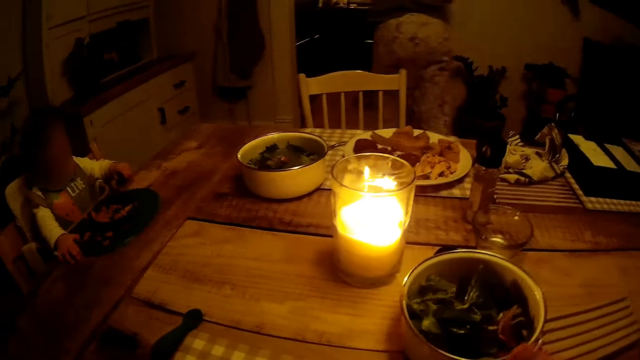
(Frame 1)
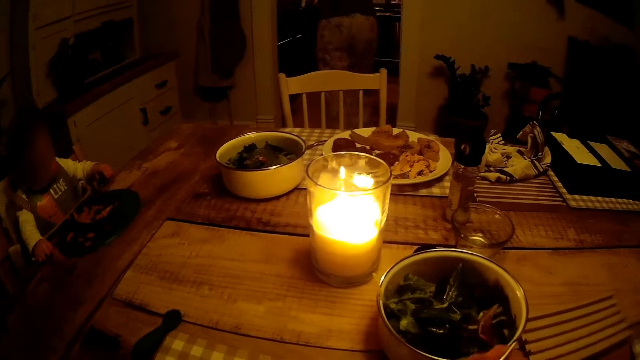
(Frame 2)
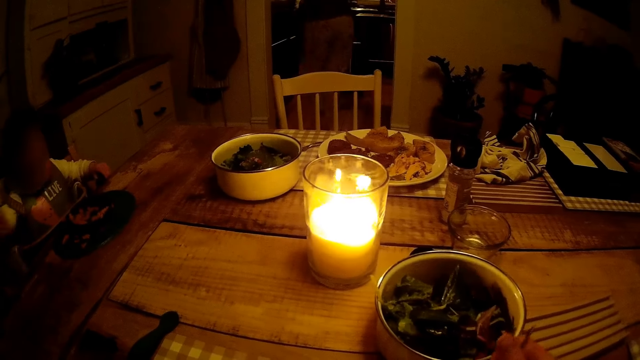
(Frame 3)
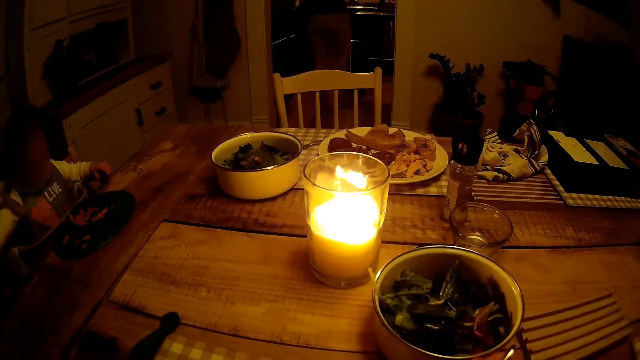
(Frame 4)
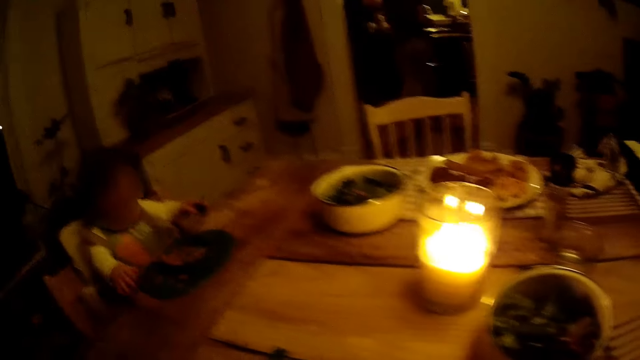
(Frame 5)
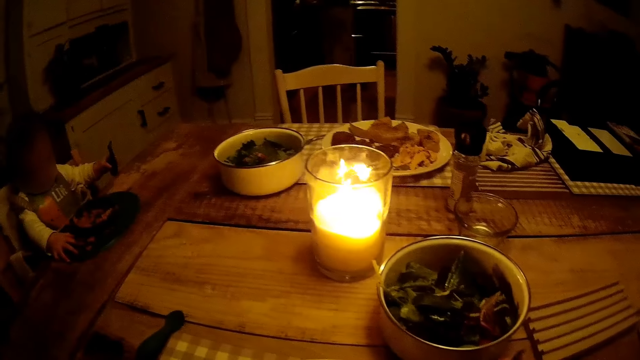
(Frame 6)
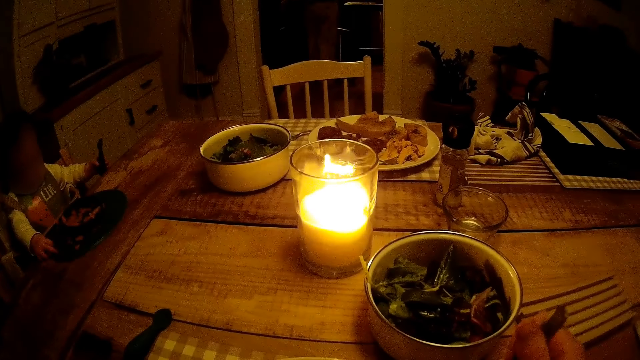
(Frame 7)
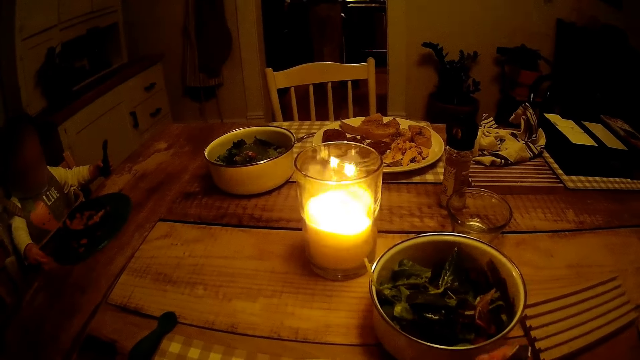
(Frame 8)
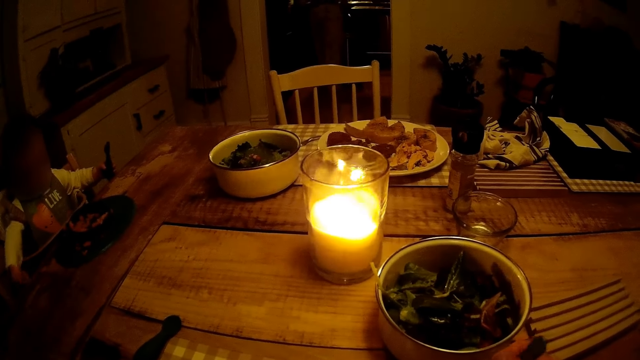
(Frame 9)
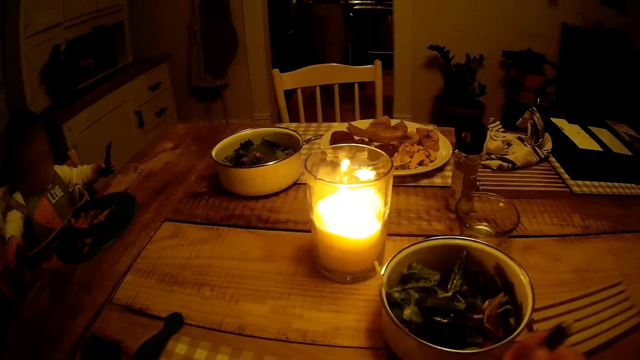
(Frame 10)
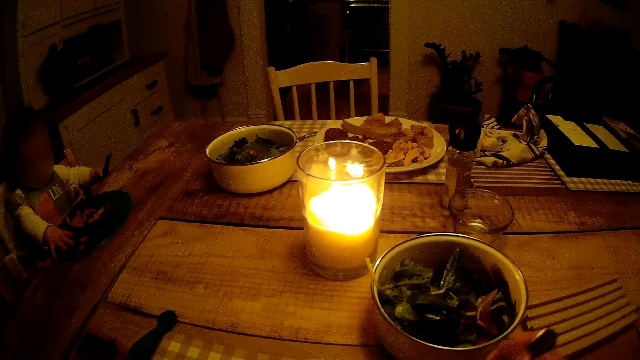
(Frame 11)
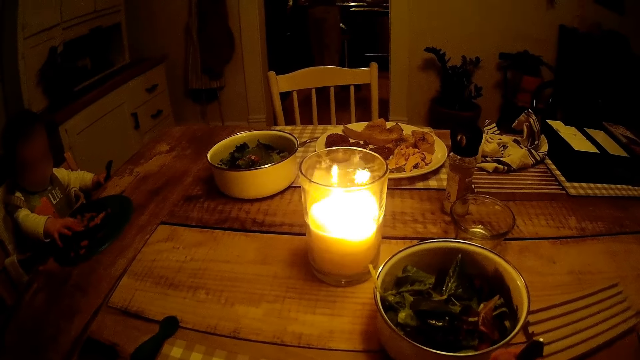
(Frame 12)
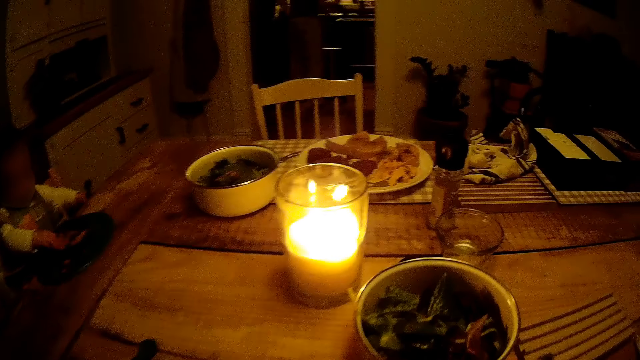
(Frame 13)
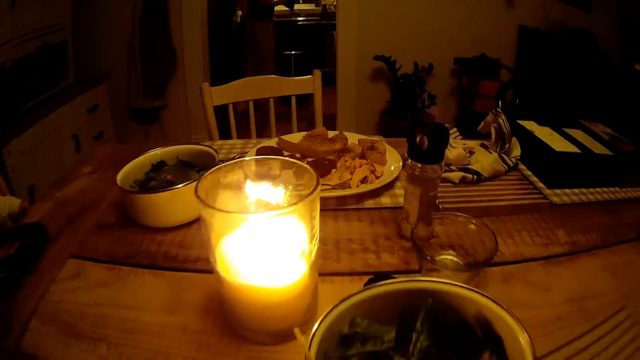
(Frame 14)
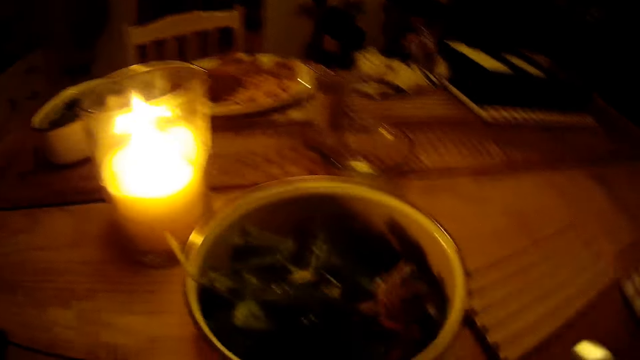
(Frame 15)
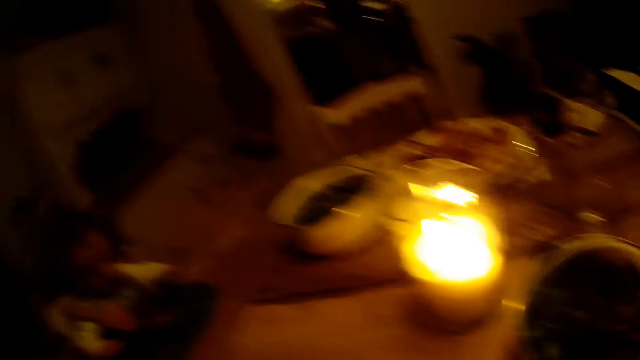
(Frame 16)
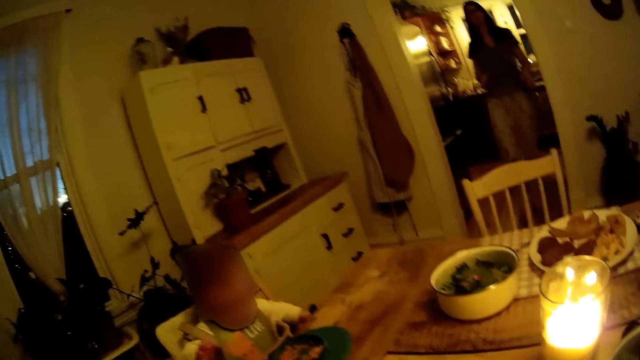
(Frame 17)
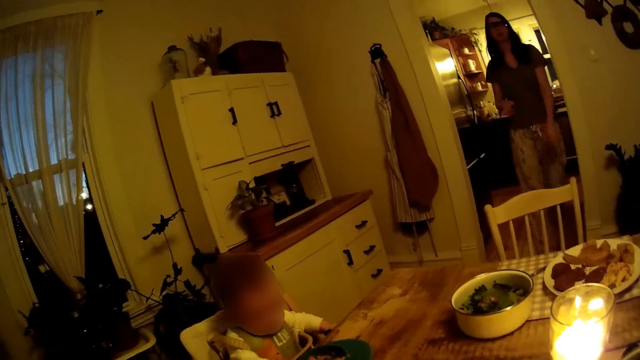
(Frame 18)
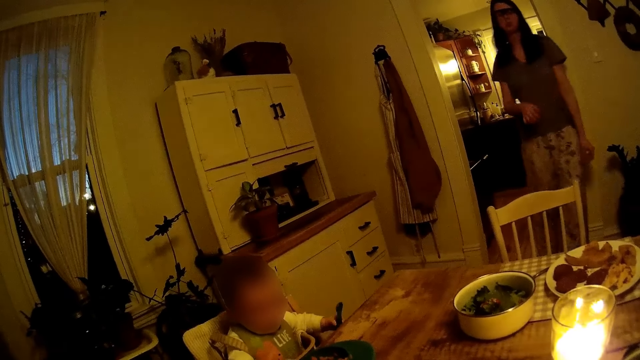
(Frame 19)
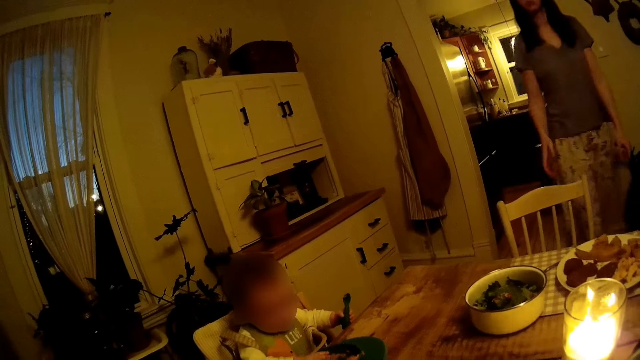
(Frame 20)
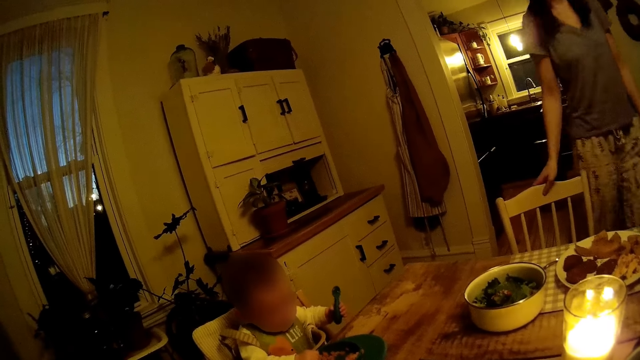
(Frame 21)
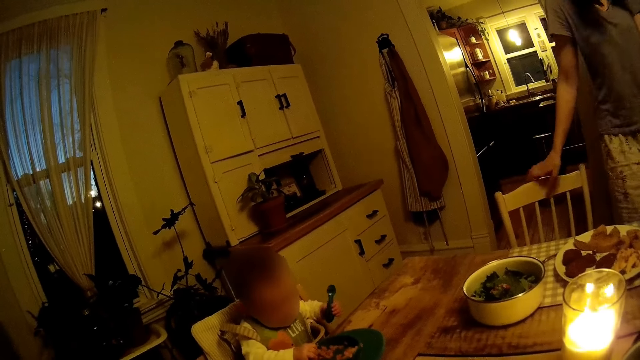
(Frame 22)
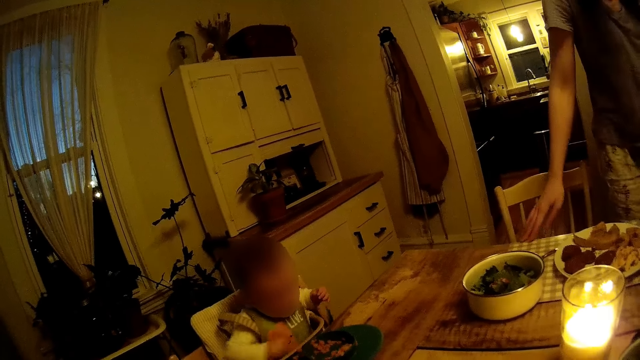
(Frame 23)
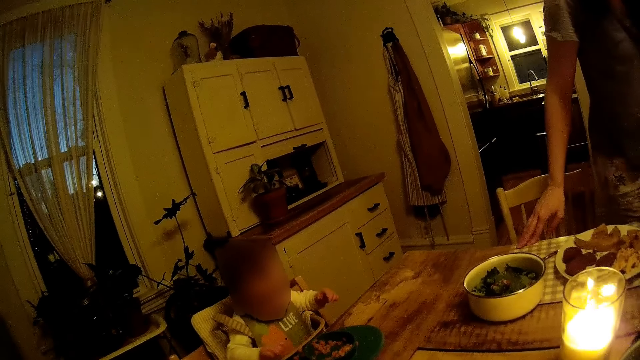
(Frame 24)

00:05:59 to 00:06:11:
The woman leaves a room. The camera wearer holds the fork. They look around the table. The woman enters the room. The camera wearer looks around the room.

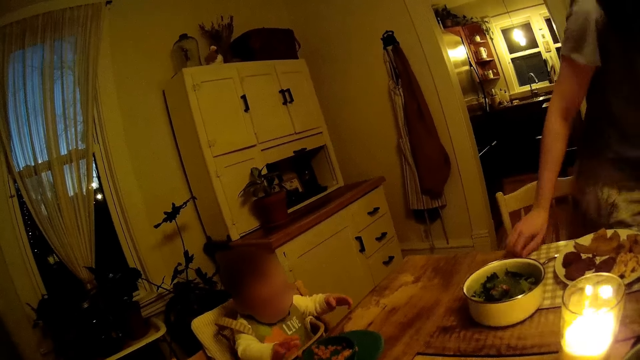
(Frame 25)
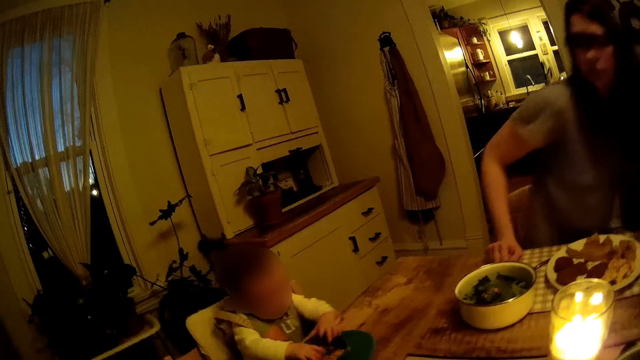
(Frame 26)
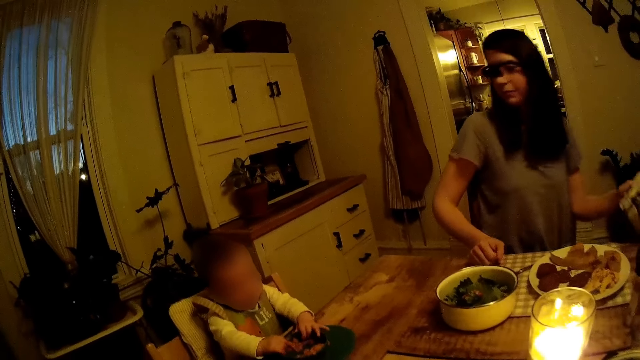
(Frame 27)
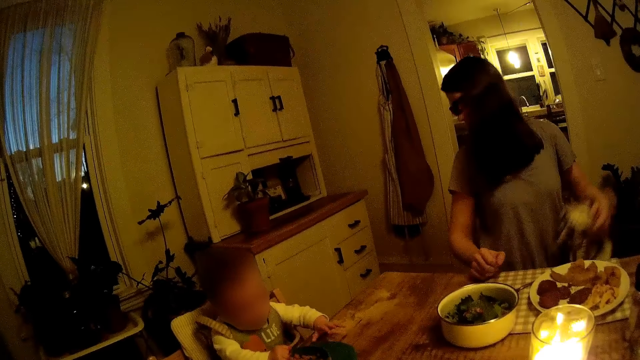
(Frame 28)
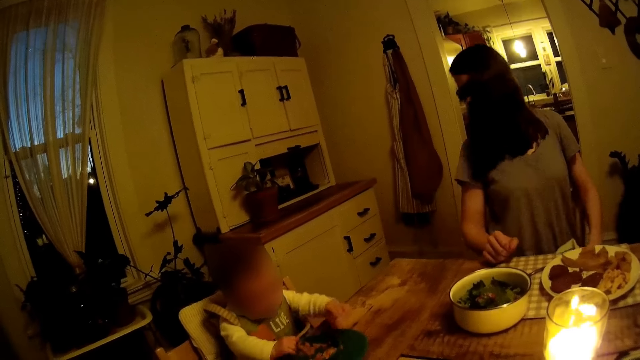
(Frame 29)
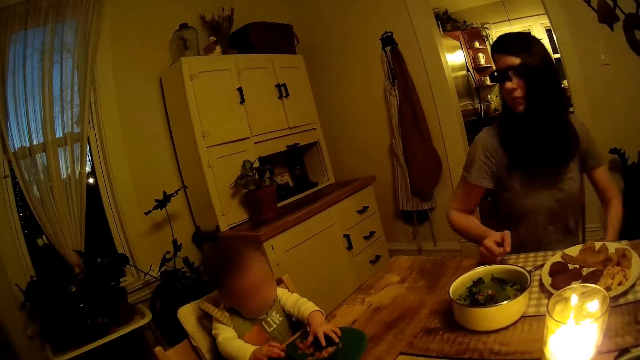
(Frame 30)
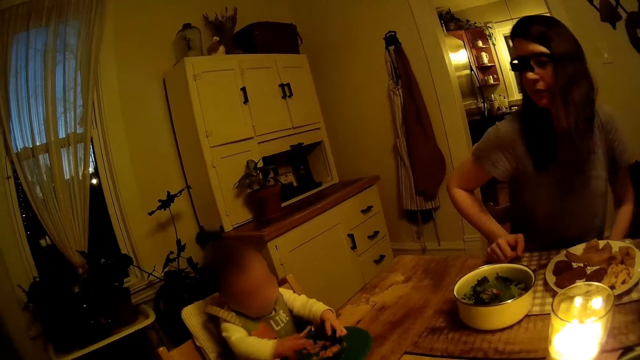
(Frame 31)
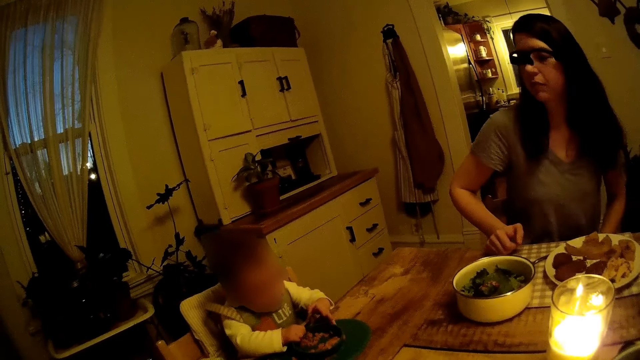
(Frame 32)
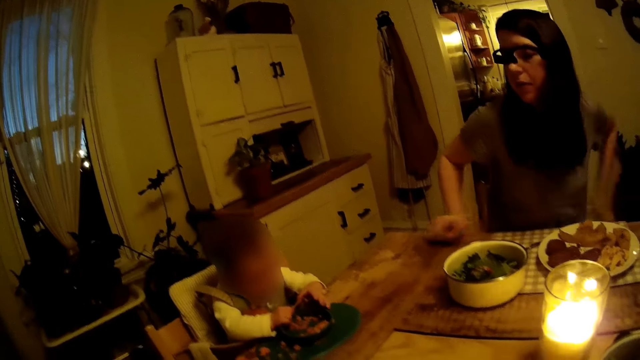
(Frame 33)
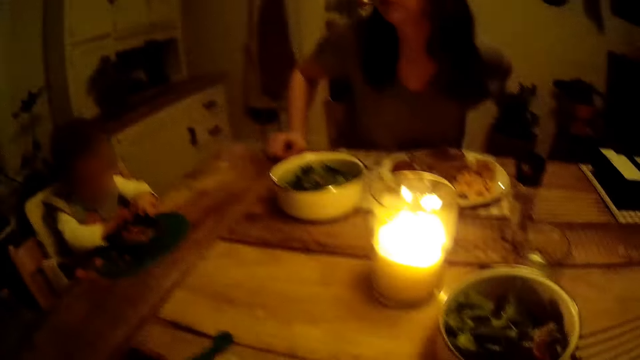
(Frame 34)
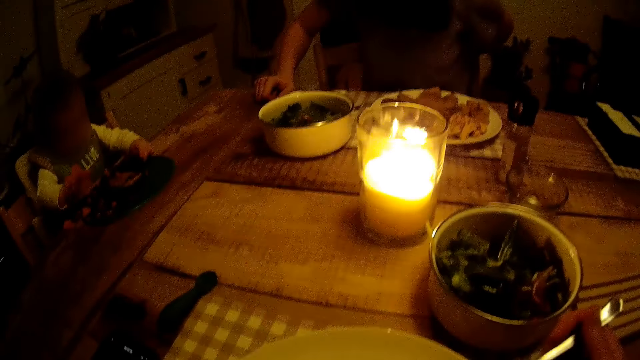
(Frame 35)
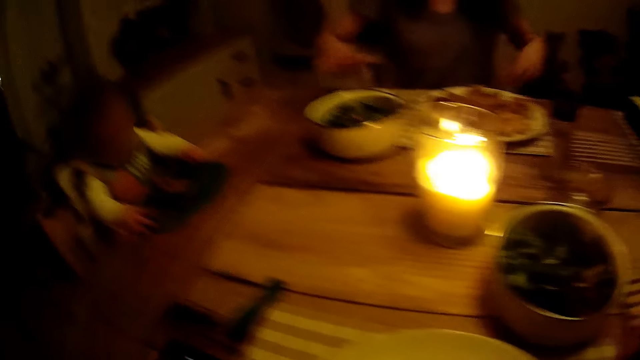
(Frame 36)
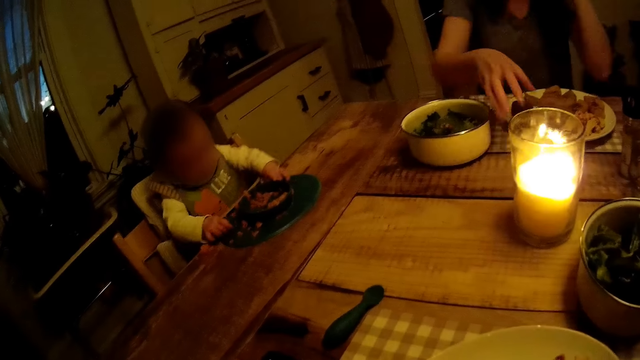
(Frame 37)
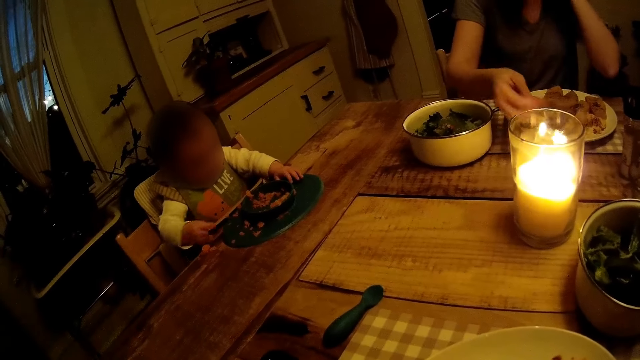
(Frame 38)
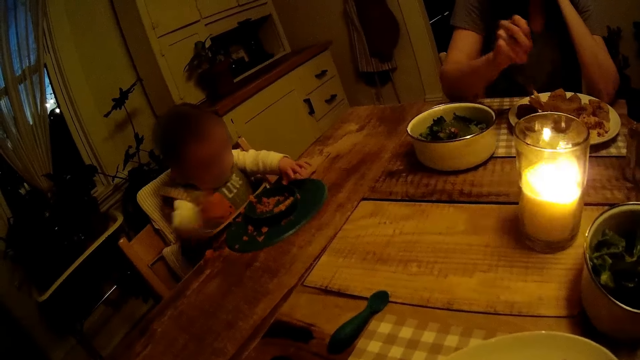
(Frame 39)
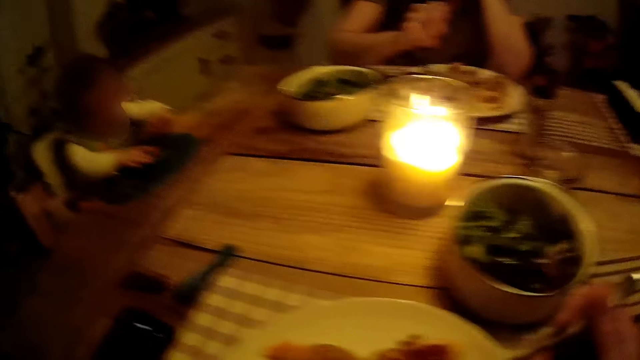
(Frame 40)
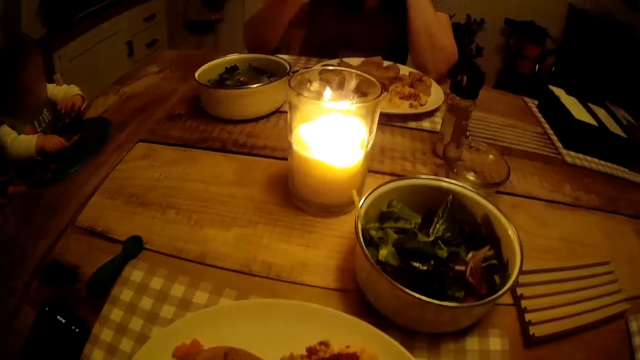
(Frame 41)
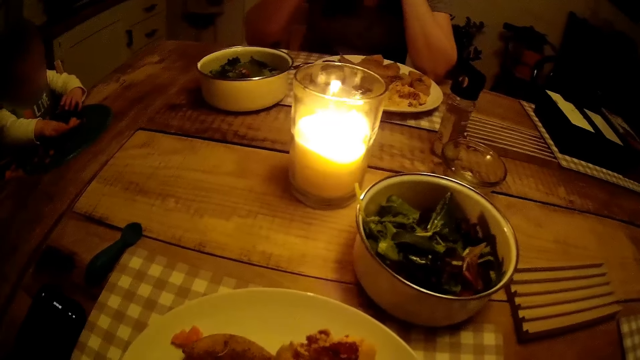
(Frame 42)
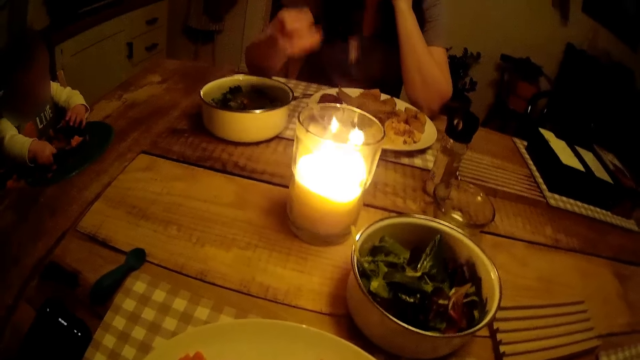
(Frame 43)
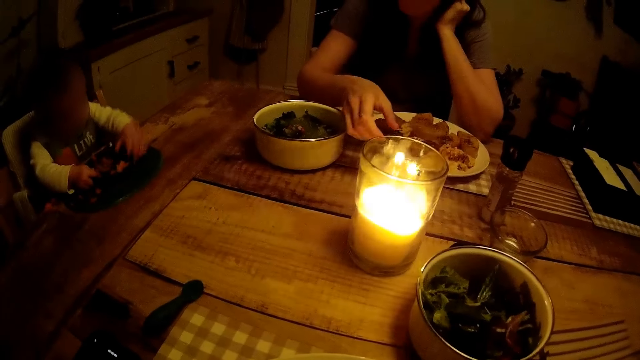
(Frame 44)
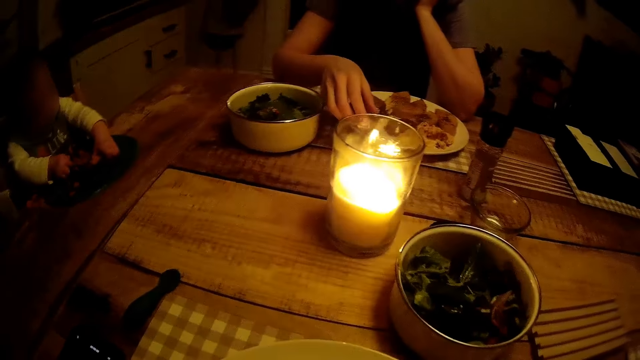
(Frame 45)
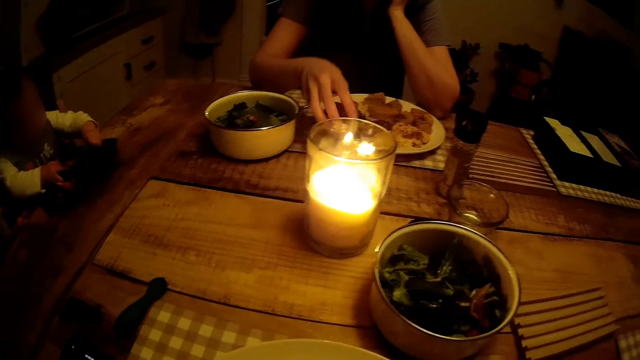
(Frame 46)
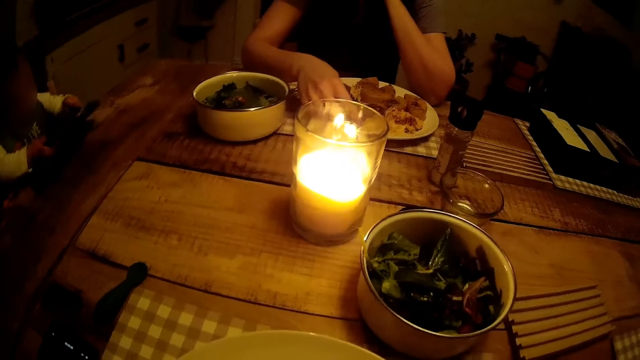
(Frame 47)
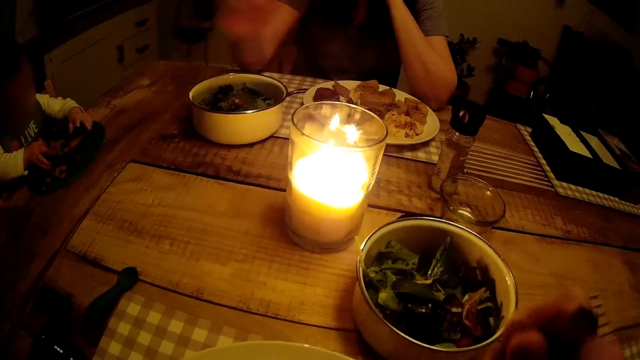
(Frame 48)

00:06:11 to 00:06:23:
The camera wearer interacts with the woman. The woman holds a cloth with her left hand. She picks up the fork from the plate on the table with her right hand. She picks up a meal from the plate on the table with the fork in her right hand. She places the fork on the plate on the table with her right hand.
